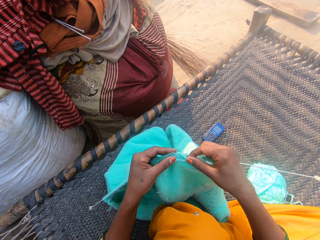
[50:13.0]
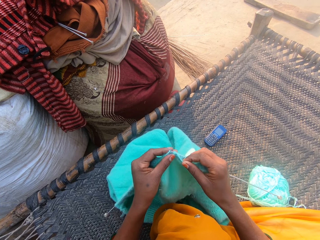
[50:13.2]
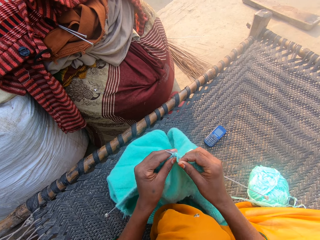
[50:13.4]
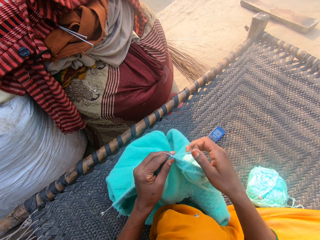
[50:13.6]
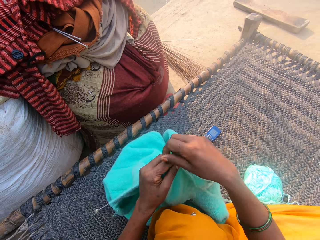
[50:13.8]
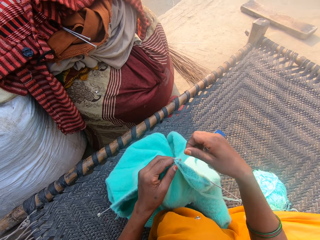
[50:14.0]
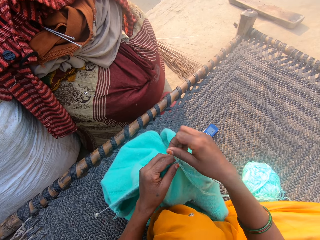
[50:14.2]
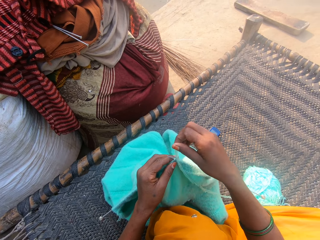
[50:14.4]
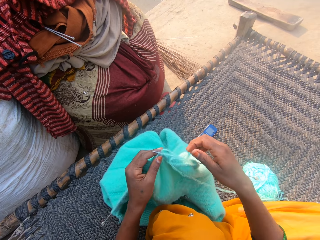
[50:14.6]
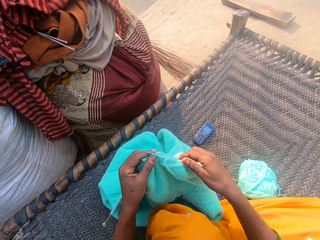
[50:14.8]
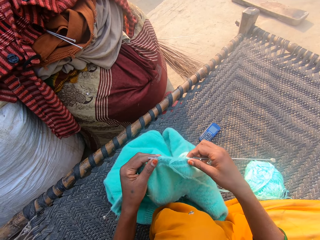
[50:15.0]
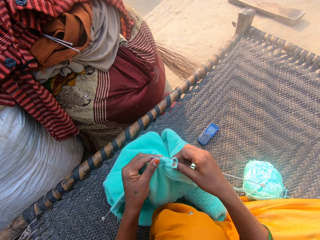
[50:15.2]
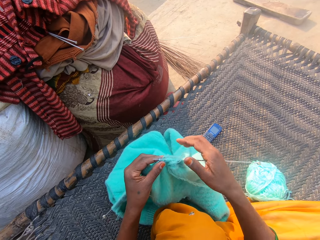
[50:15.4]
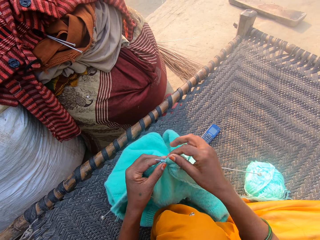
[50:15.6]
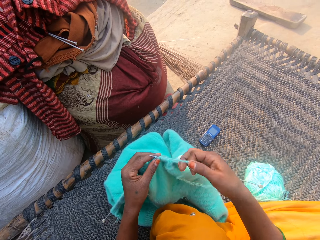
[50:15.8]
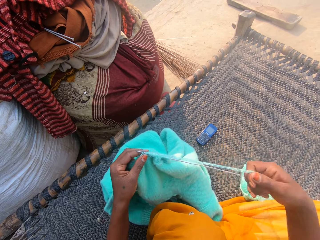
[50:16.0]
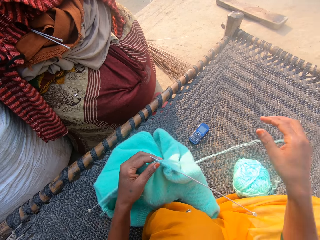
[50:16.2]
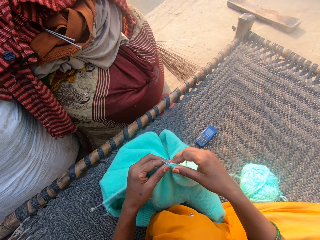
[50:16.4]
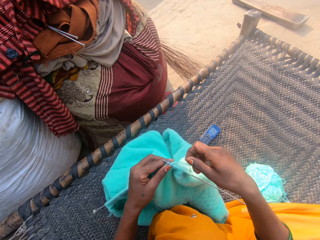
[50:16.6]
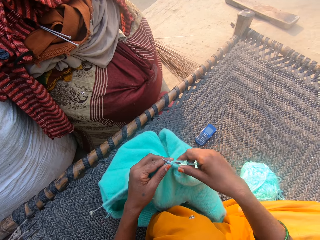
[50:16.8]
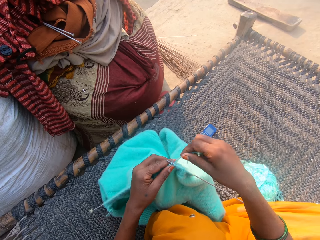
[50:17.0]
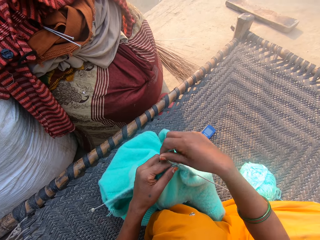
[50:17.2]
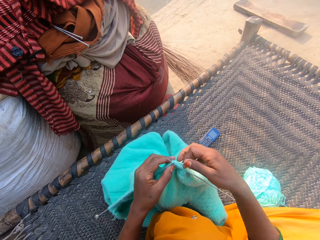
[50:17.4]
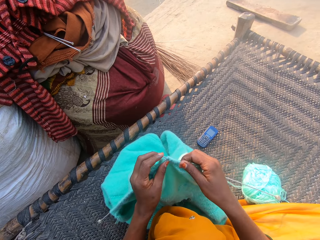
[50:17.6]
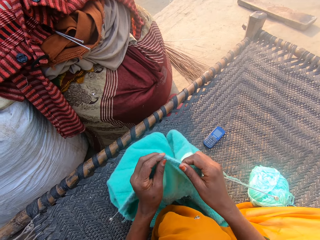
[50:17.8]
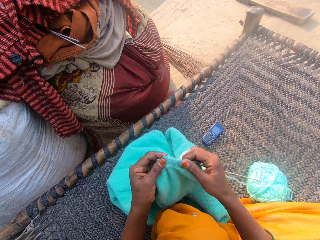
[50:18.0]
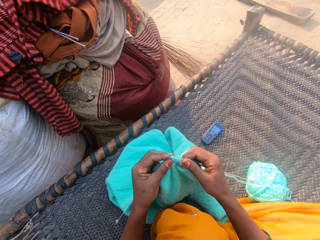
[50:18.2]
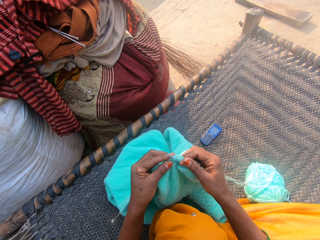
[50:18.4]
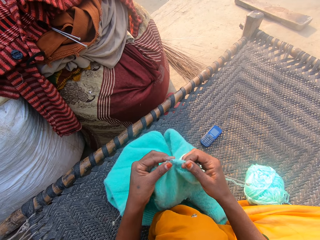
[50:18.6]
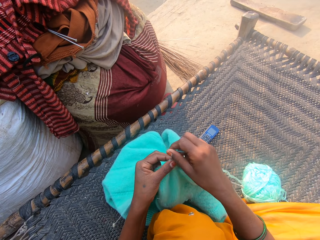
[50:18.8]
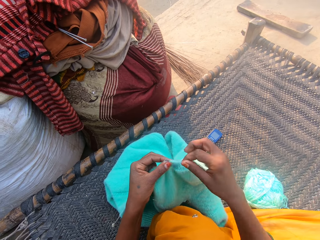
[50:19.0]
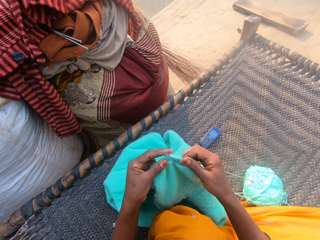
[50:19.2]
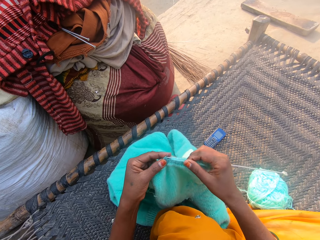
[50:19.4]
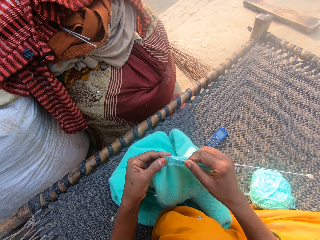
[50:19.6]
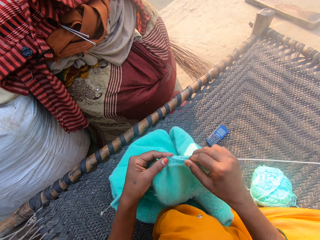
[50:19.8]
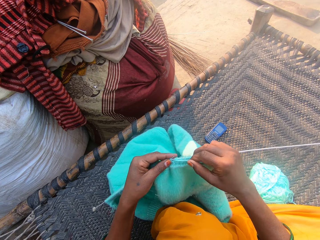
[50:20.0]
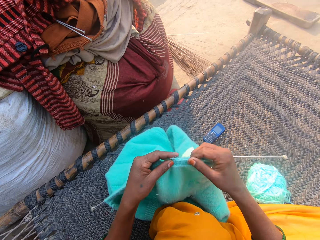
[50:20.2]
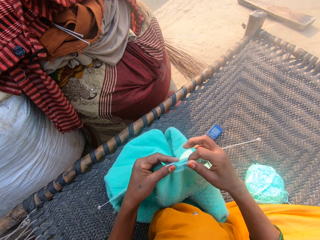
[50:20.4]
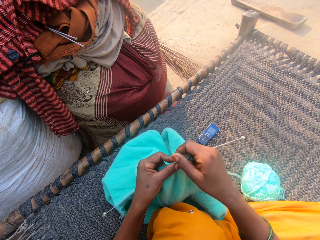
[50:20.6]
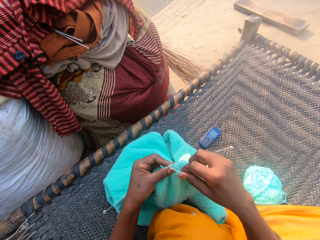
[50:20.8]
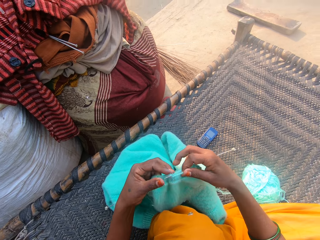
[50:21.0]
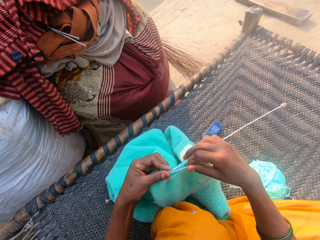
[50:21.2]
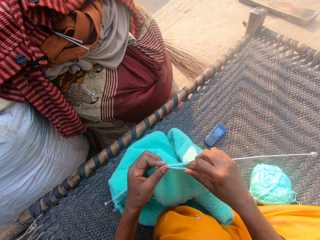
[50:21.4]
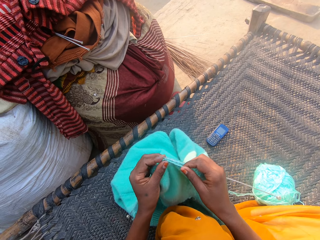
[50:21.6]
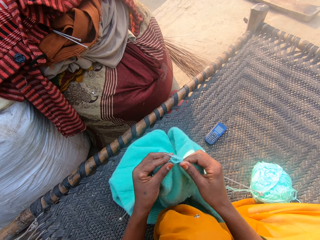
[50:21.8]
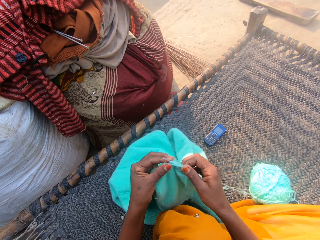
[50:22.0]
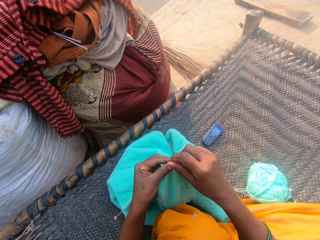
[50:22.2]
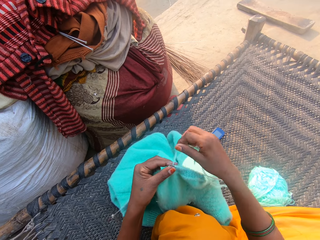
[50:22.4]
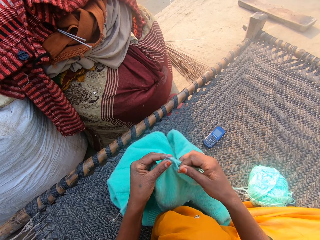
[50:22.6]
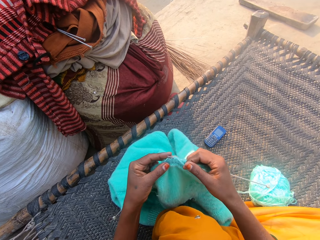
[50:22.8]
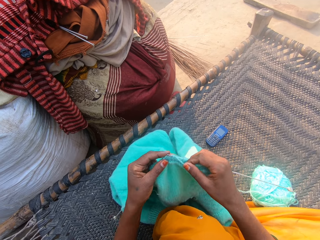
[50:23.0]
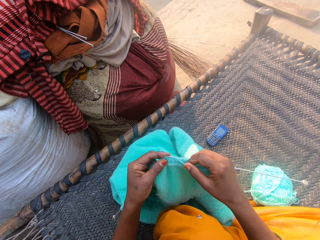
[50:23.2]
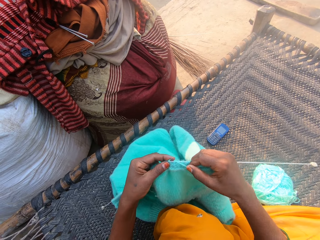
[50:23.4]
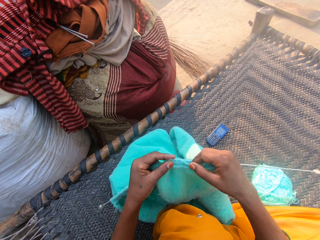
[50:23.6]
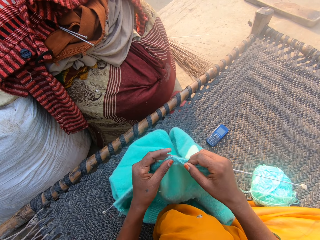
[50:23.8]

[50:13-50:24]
The camera wearer adjusts the wool with her right hand. She knits the cloth with the needles and the wool. She pushes strings.

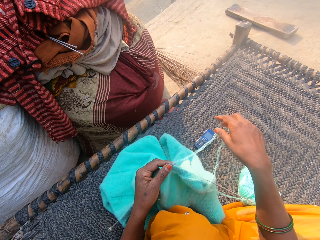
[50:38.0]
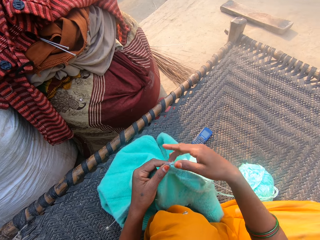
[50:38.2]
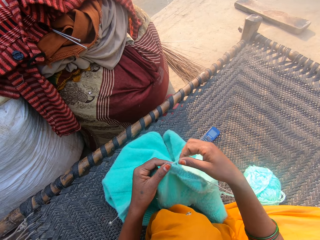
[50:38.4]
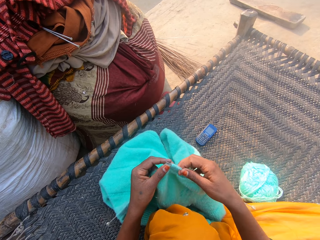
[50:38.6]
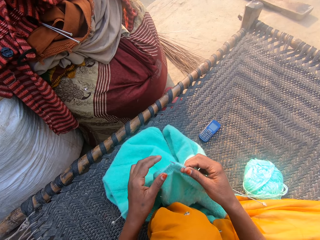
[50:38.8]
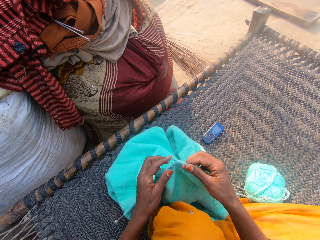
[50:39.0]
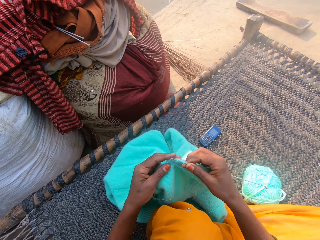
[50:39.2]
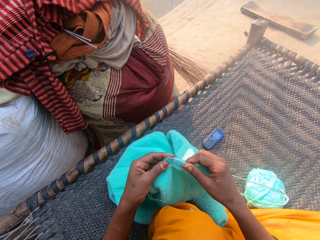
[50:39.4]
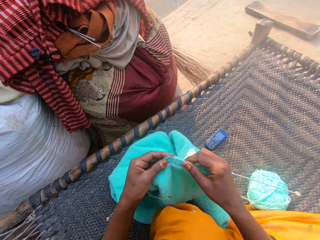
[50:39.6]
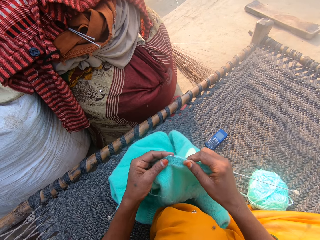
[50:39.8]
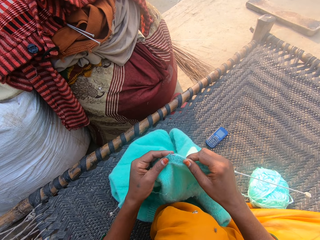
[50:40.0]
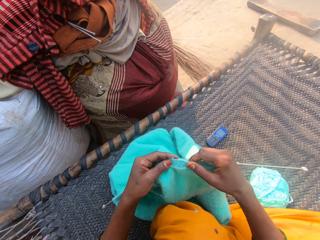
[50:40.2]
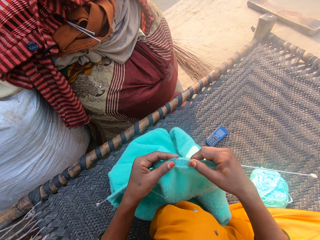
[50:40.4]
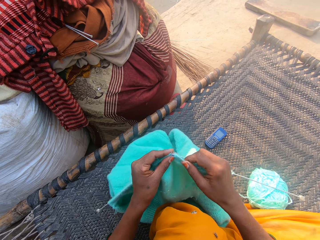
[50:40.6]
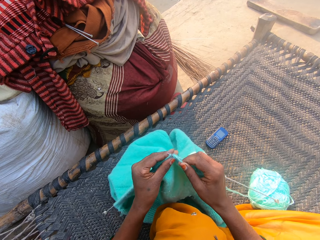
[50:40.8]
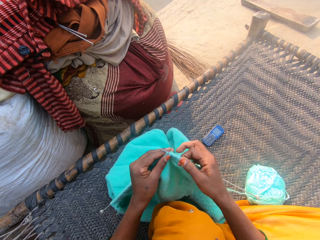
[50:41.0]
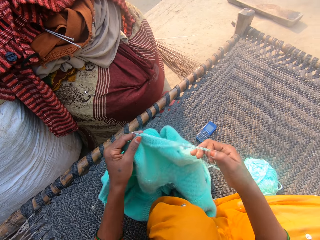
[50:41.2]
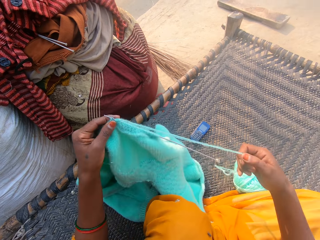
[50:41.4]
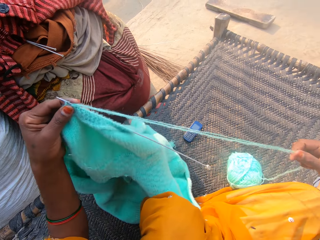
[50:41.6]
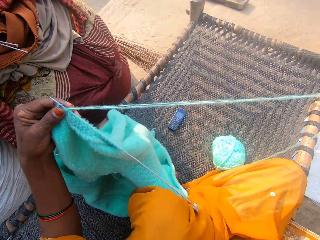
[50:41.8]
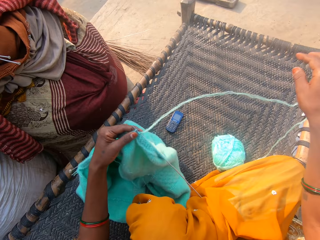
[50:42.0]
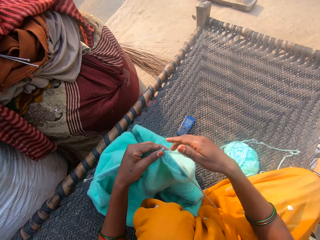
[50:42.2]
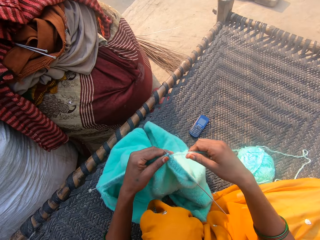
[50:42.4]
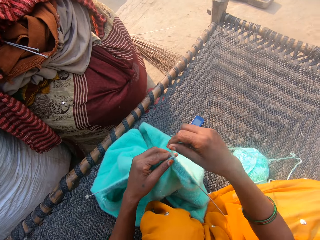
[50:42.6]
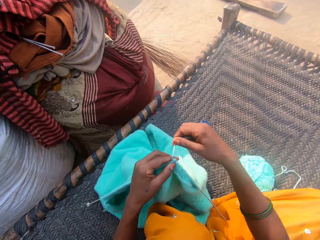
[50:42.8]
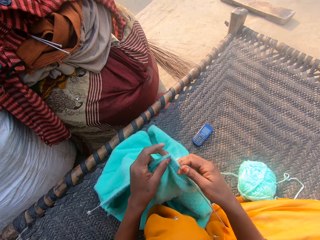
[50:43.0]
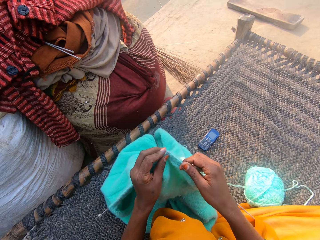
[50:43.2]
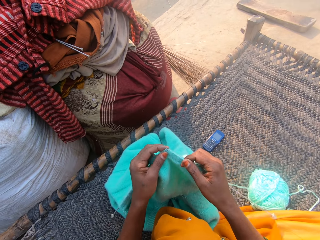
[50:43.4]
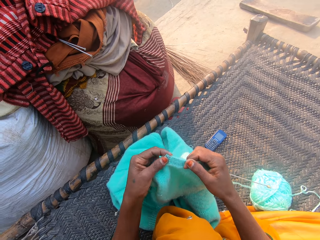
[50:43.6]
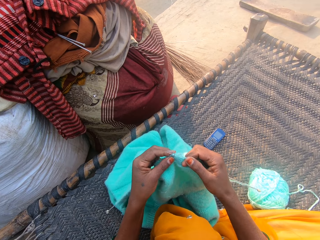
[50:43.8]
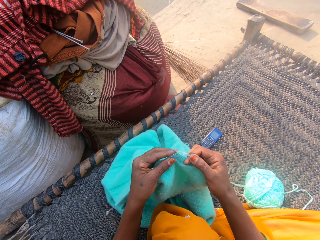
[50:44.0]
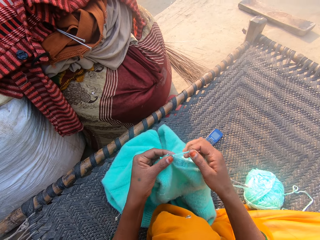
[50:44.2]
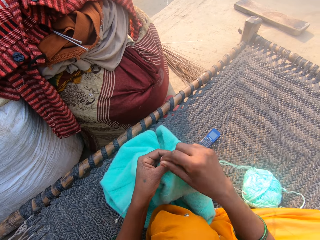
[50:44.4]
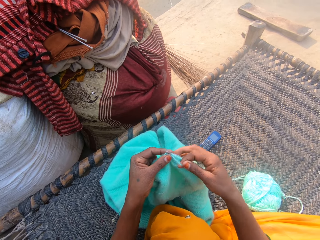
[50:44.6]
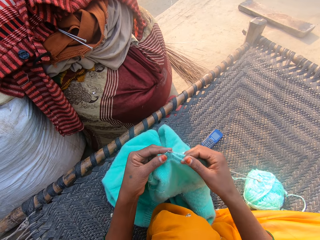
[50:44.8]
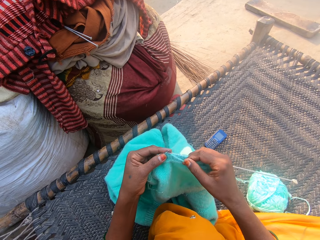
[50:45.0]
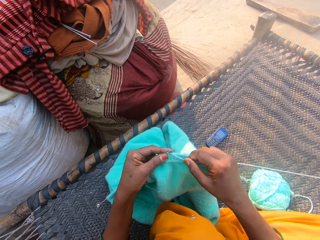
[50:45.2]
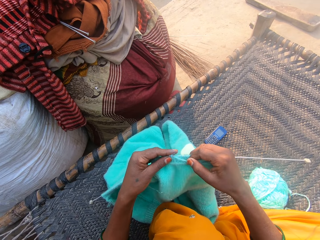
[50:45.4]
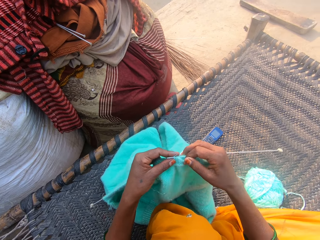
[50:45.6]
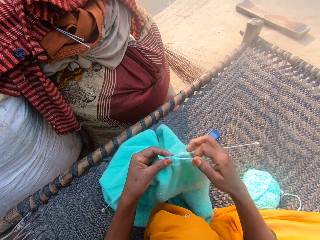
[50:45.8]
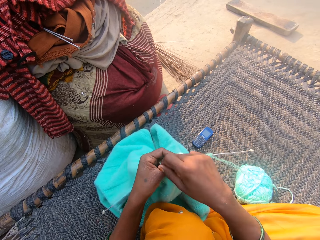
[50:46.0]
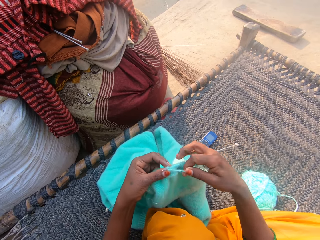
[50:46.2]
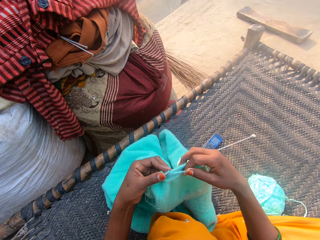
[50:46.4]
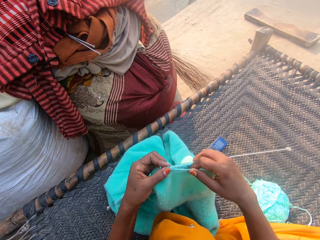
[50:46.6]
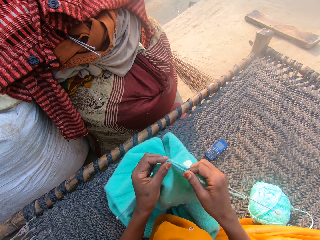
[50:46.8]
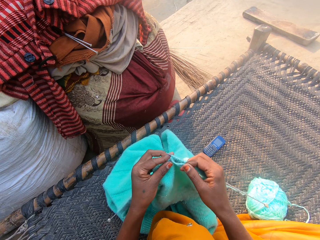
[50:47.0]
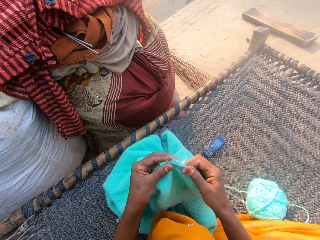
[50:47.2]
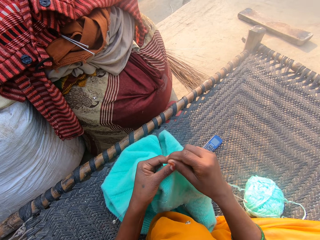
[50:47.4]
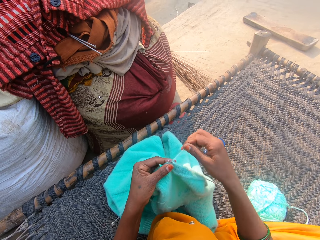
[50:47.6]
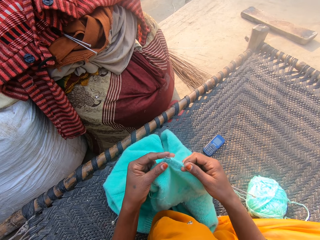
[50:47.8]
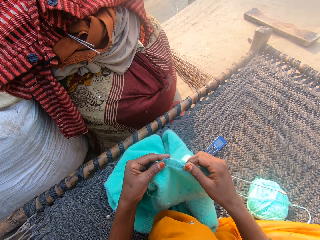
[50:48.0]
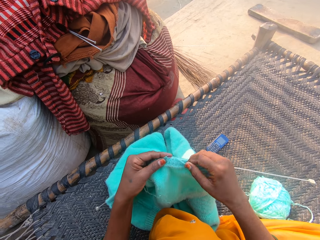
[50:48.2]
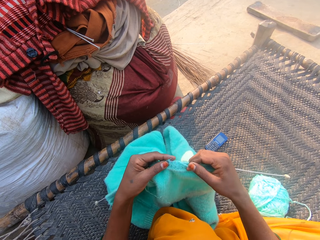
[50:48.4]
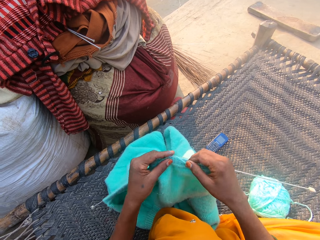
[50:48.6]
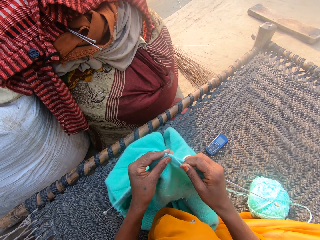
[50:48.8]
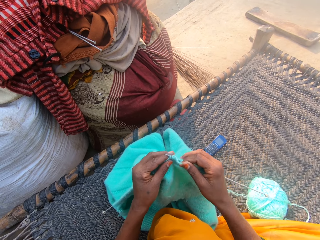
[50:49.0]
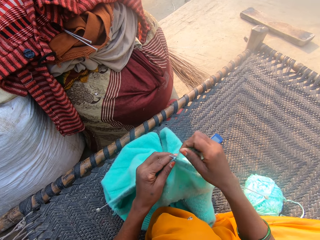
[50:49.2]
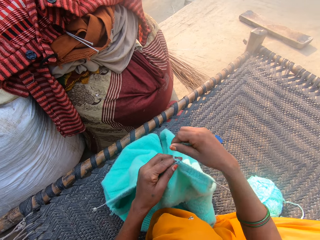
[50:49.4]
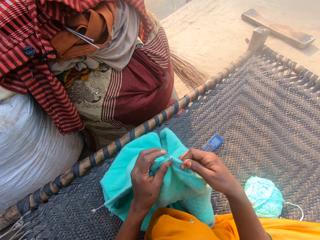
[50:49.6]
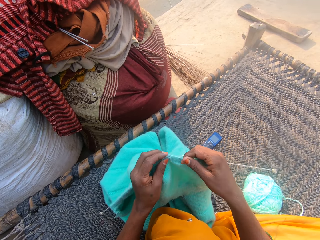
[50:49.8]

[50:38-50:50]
The camera wearer lifts a fabric. She adjusts the wool with her right hand. She pulls a string. She knits the cloth with the needles and the wool.
